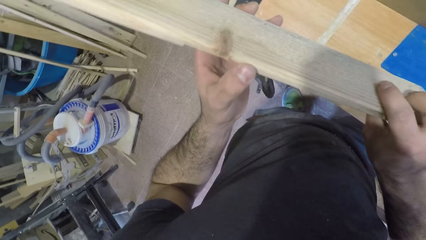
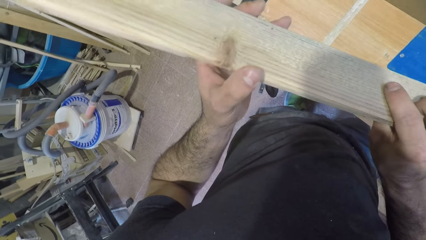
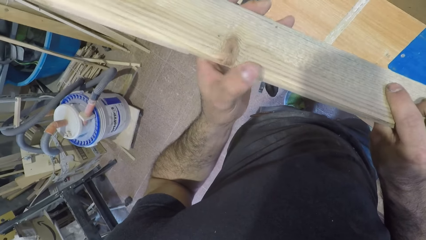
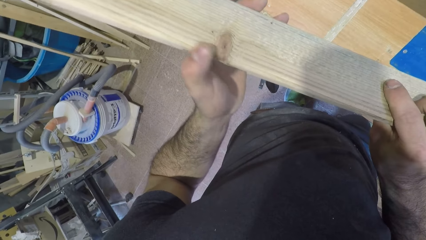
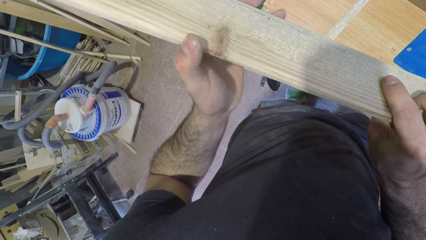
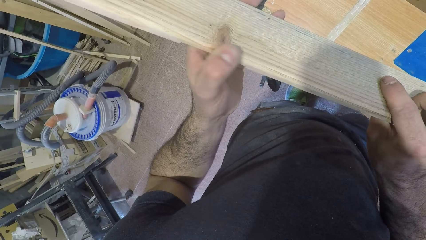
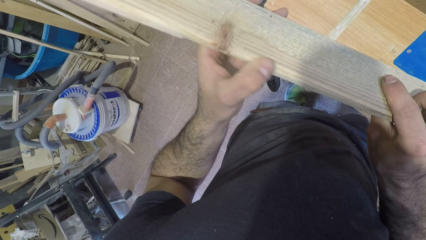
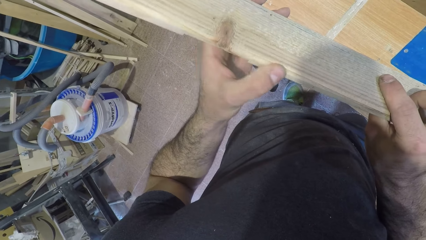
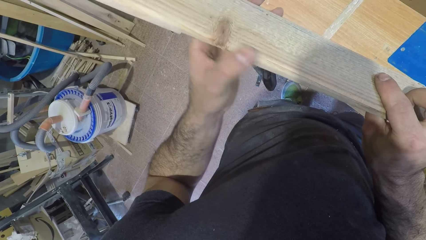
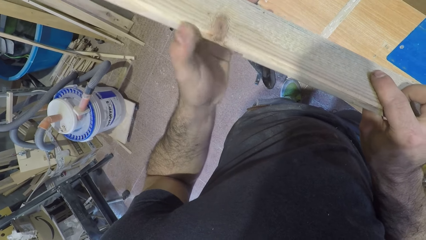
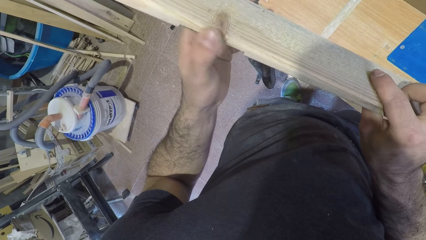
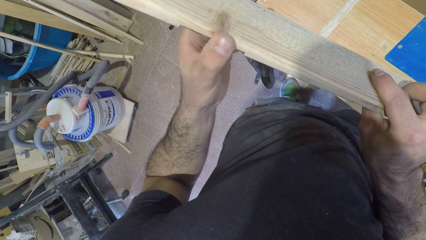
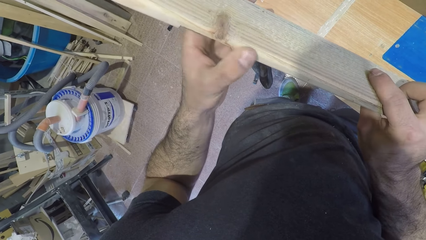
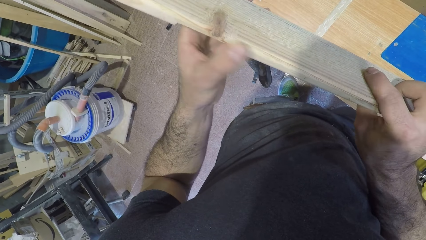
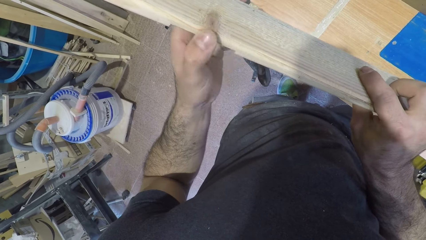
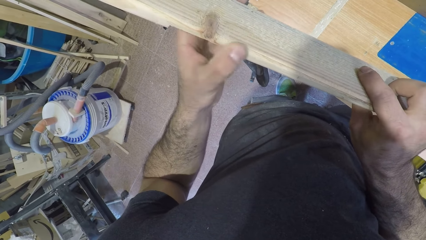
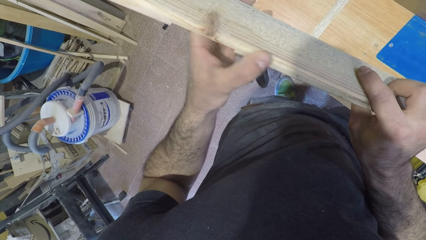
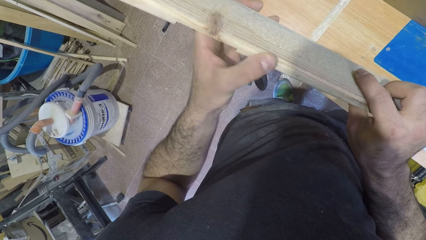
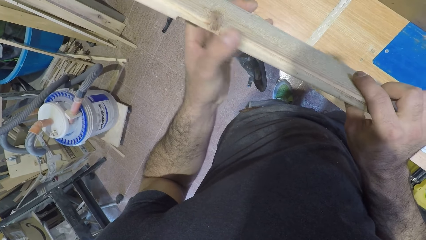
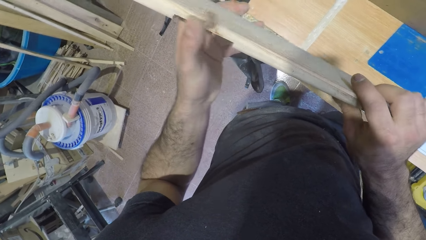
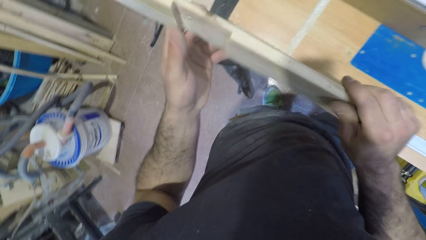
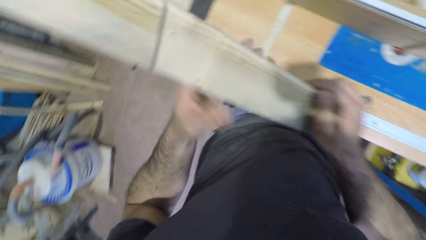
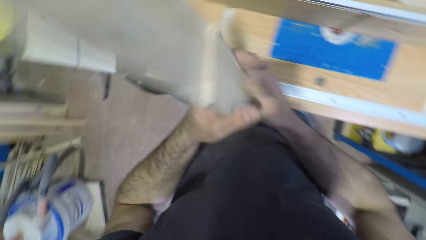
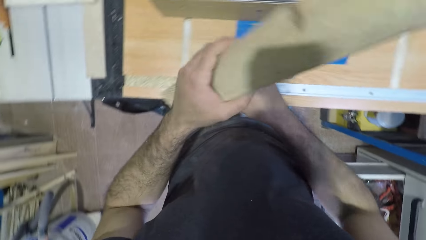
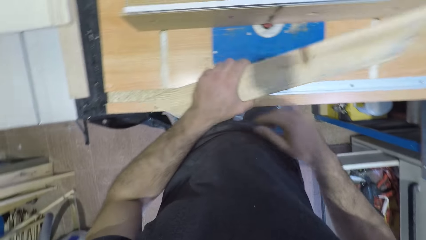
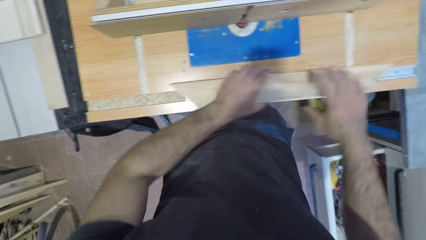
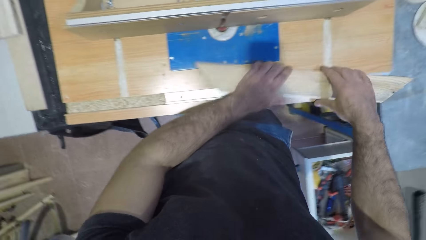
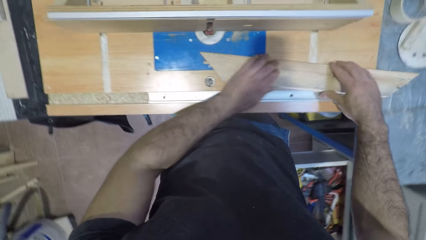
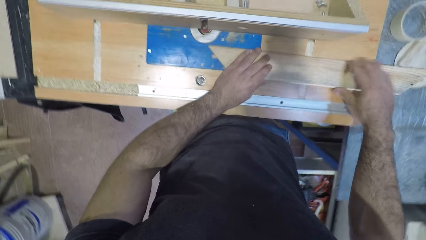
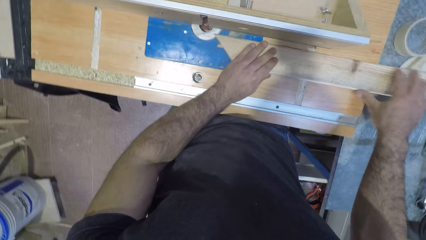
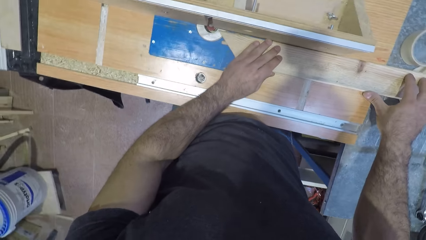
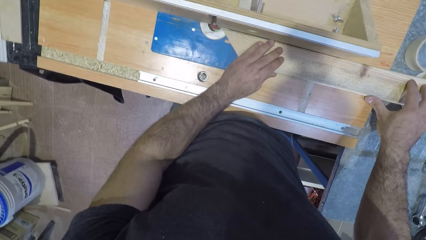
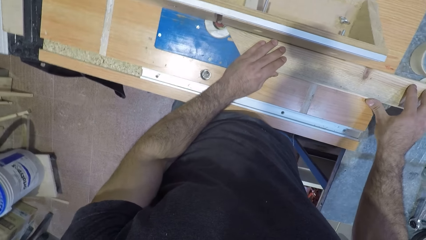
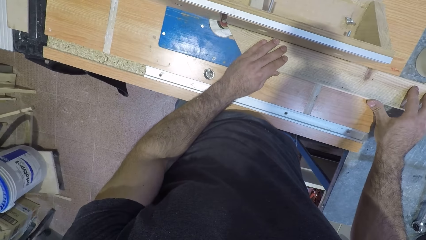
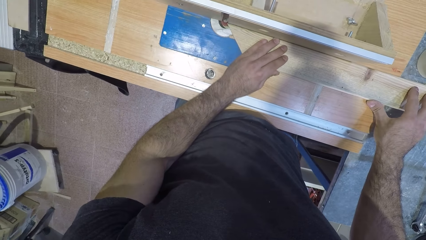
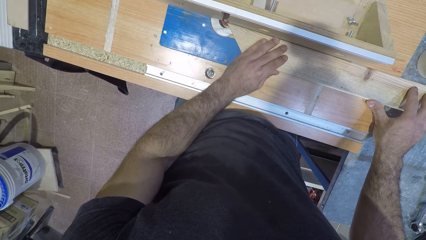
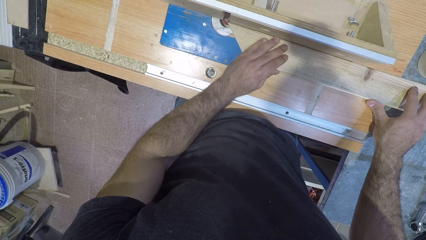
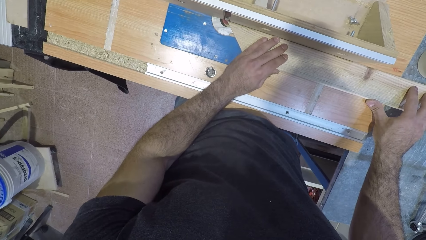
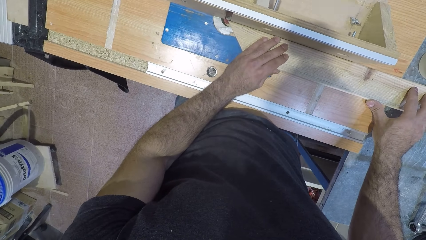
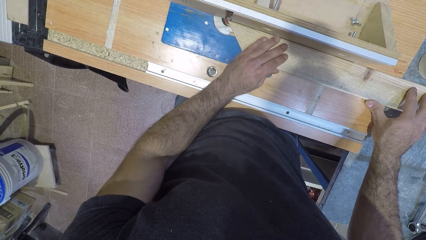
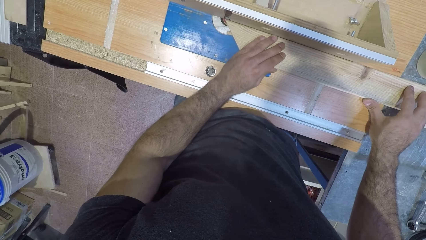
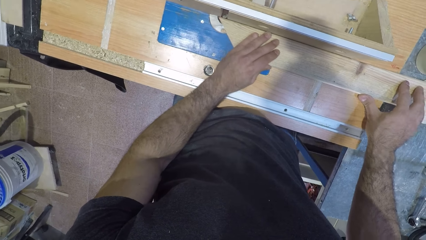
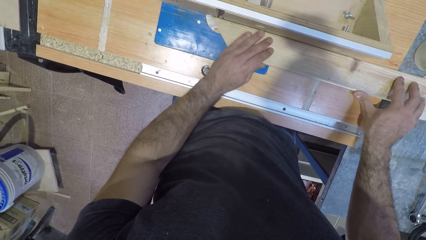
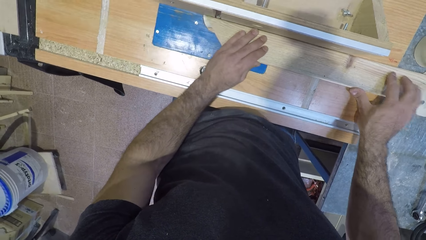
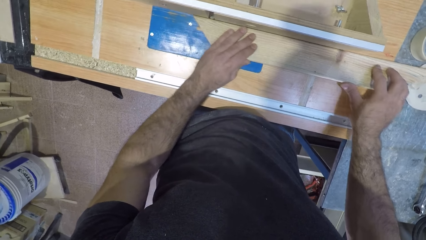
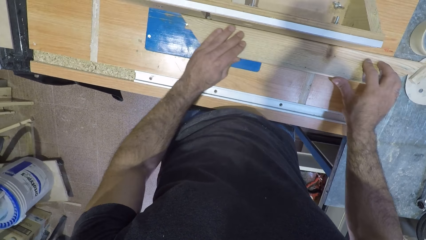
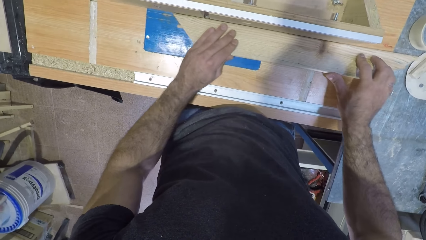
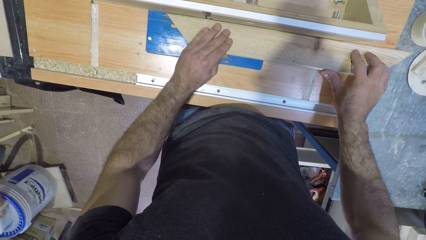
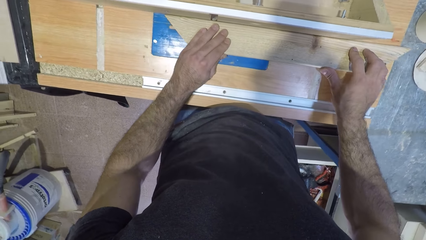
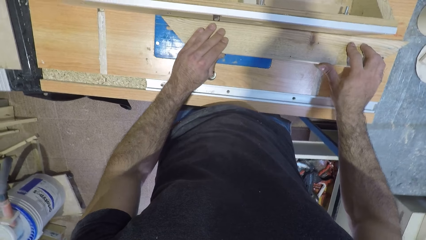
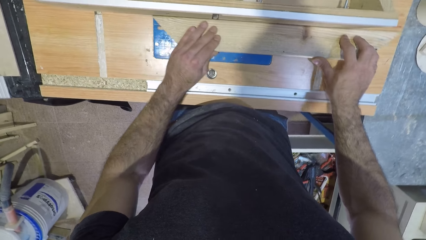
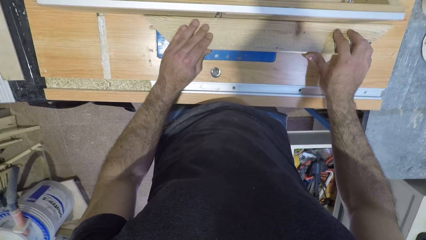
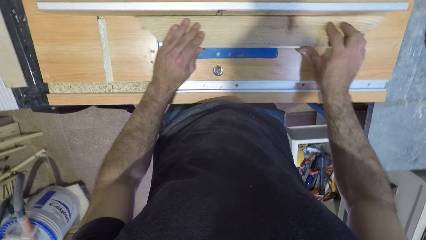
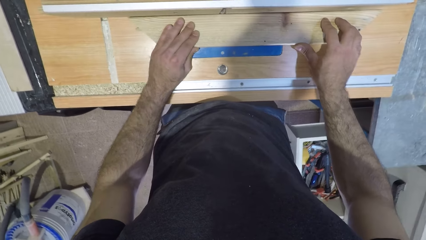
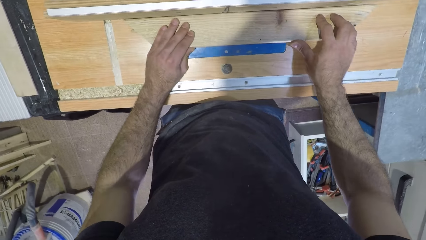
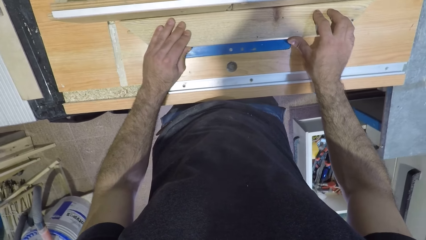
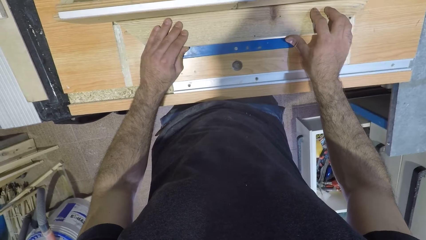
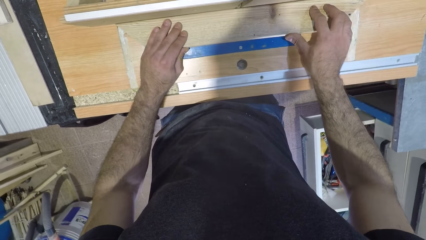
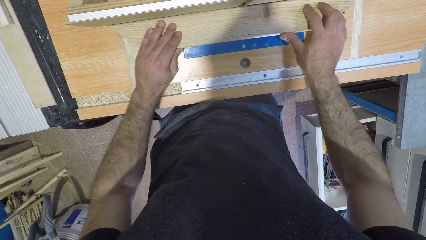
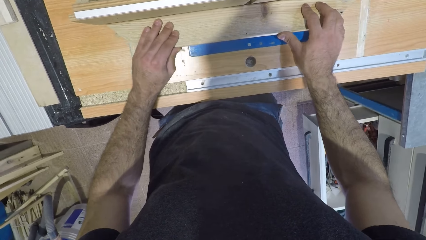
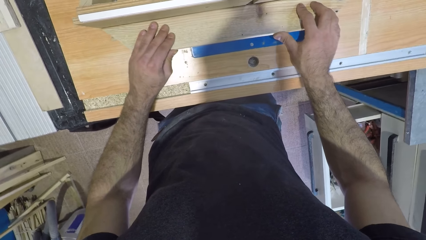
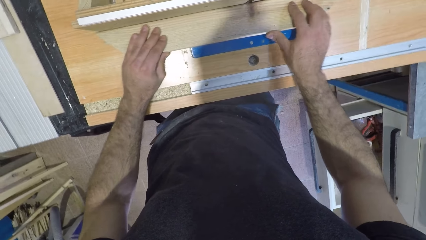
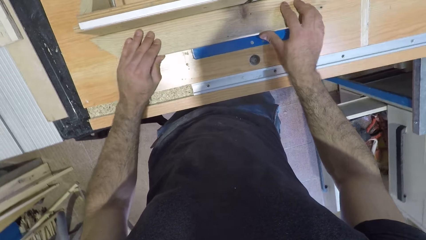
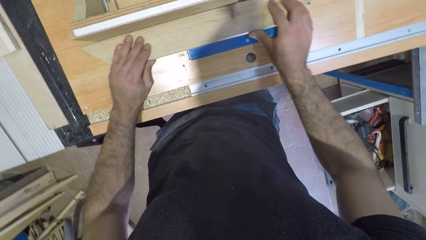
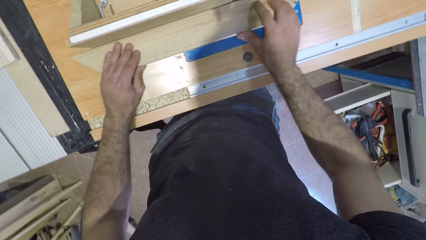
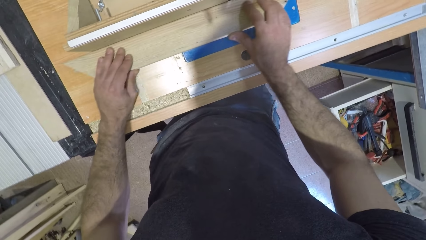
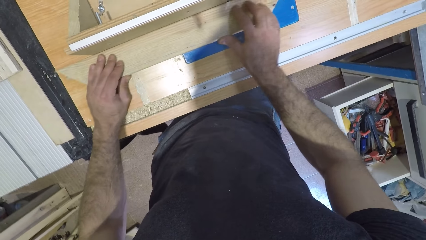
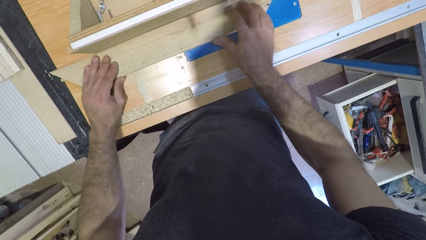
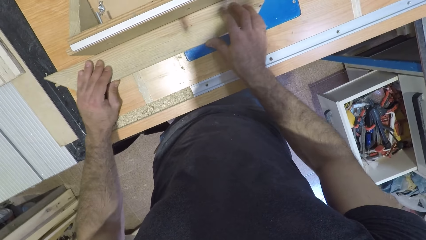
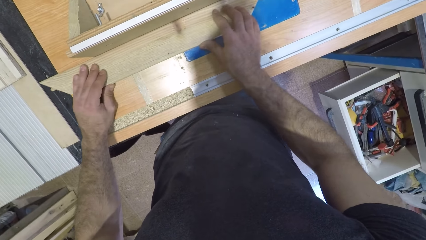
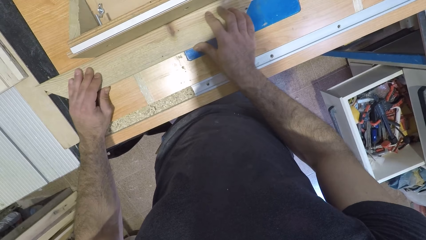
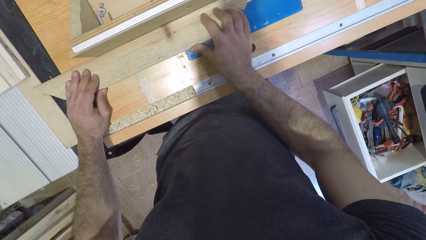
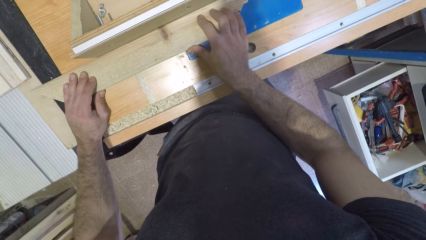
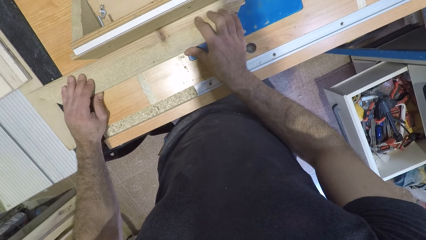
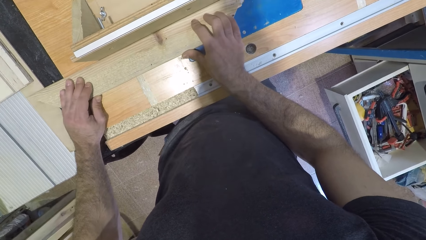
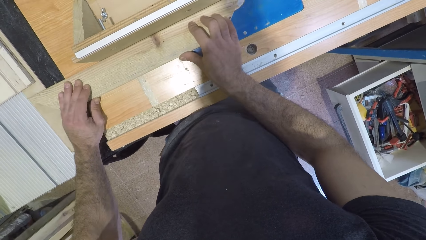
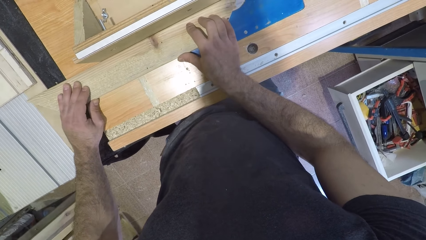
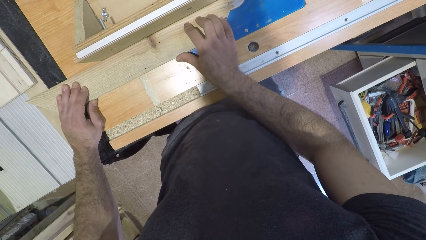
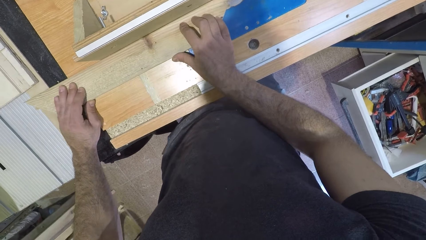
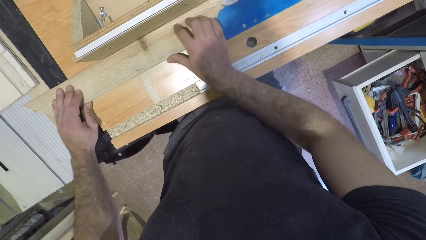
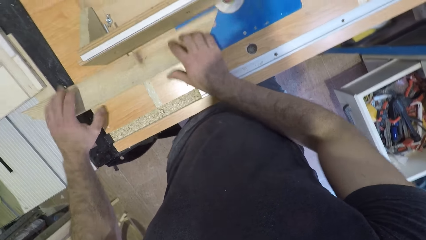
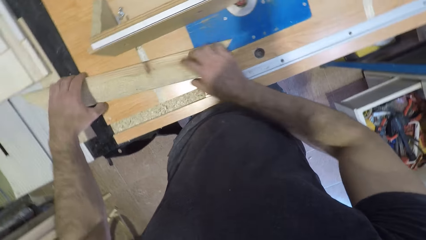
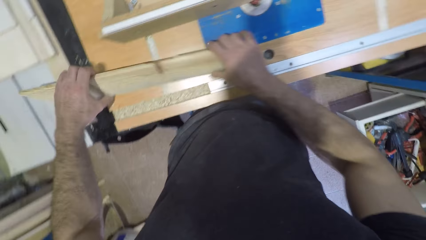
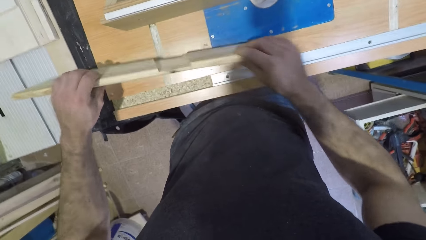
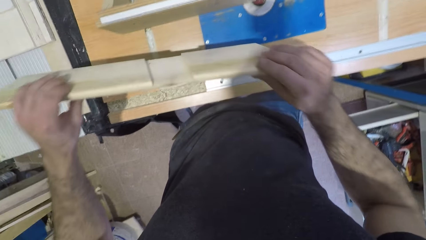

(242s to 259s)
The camera wearer rubs a piece of wood with the left thumb.
